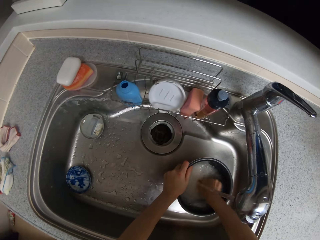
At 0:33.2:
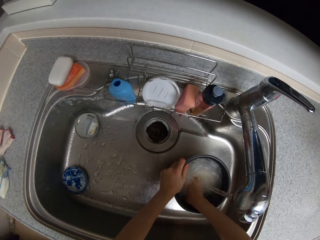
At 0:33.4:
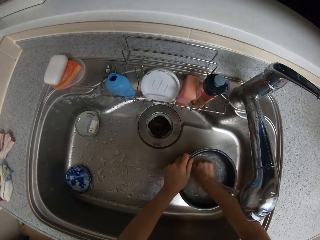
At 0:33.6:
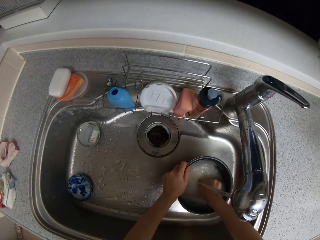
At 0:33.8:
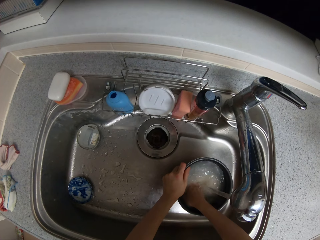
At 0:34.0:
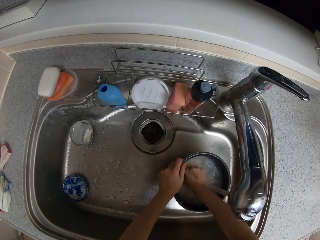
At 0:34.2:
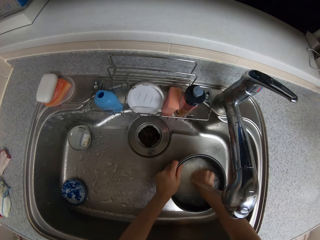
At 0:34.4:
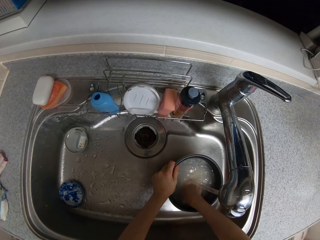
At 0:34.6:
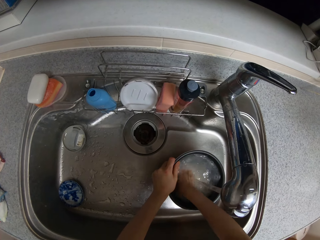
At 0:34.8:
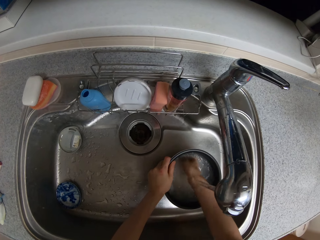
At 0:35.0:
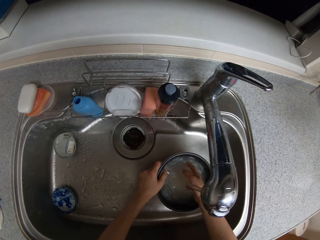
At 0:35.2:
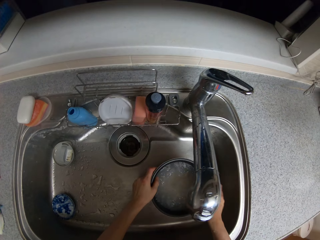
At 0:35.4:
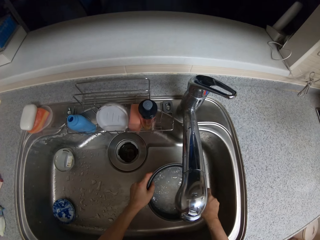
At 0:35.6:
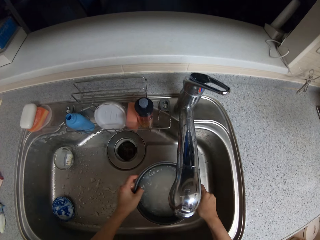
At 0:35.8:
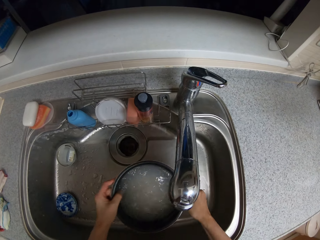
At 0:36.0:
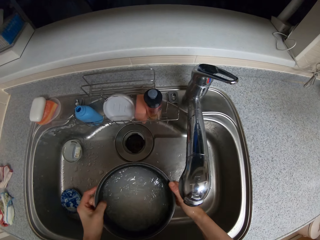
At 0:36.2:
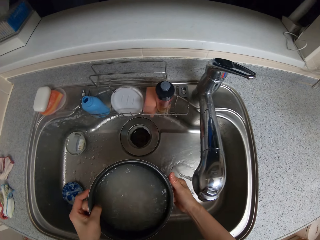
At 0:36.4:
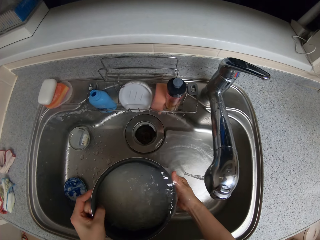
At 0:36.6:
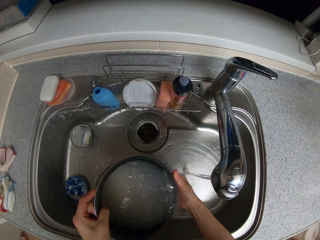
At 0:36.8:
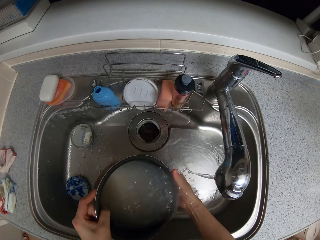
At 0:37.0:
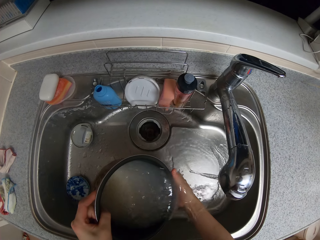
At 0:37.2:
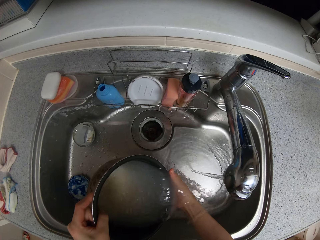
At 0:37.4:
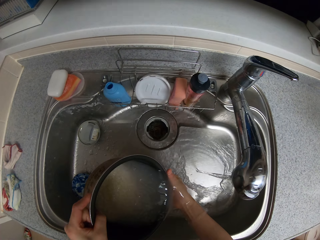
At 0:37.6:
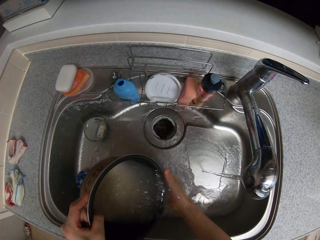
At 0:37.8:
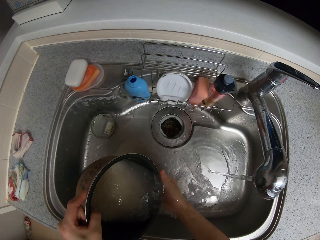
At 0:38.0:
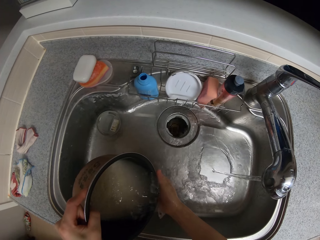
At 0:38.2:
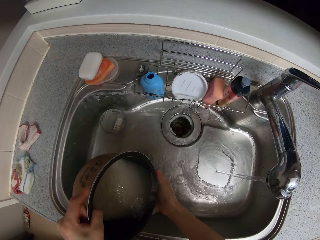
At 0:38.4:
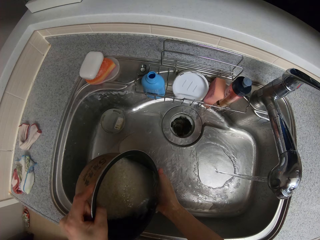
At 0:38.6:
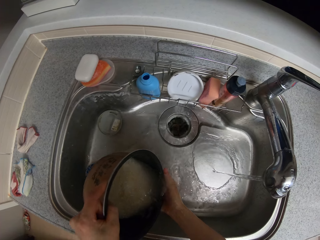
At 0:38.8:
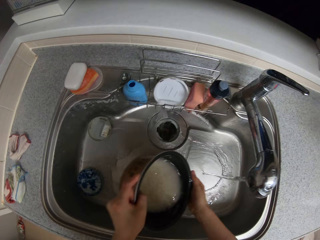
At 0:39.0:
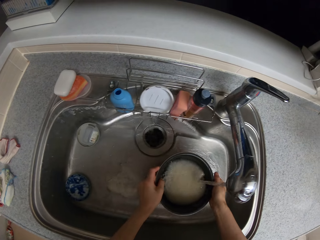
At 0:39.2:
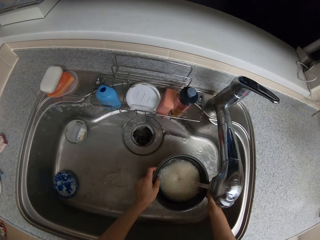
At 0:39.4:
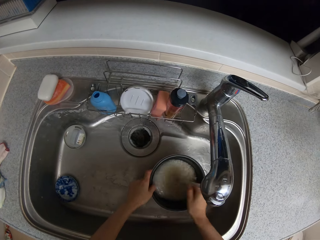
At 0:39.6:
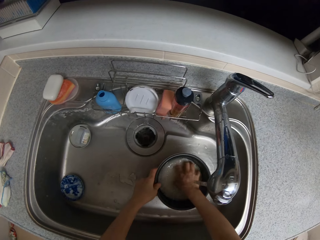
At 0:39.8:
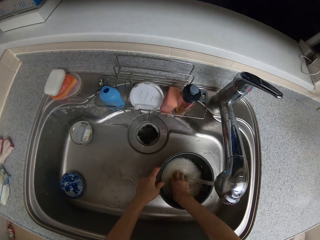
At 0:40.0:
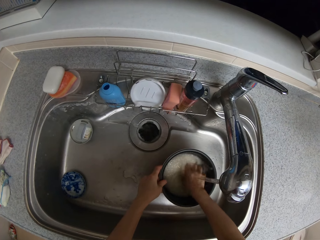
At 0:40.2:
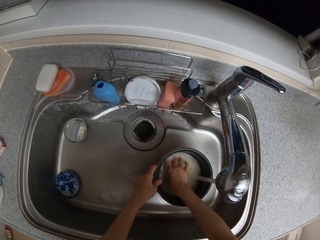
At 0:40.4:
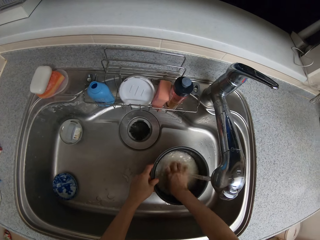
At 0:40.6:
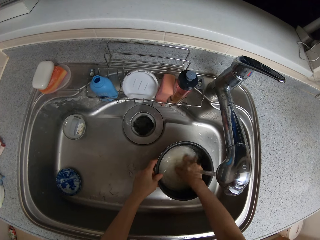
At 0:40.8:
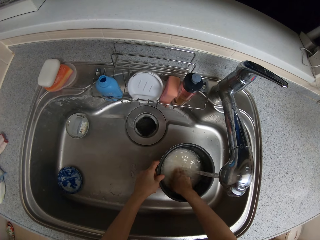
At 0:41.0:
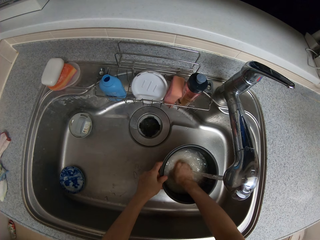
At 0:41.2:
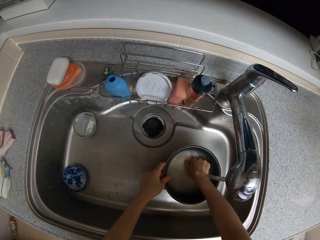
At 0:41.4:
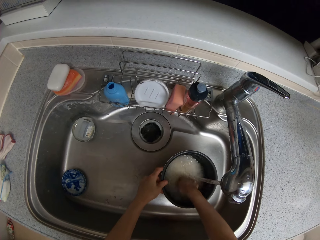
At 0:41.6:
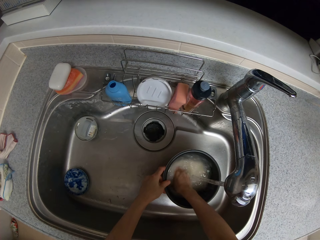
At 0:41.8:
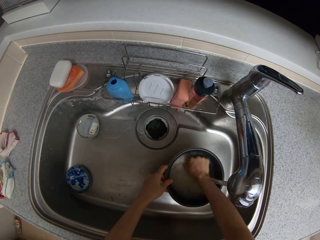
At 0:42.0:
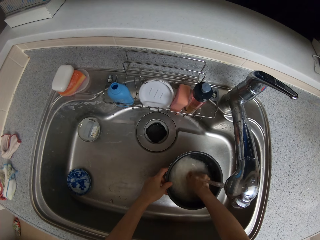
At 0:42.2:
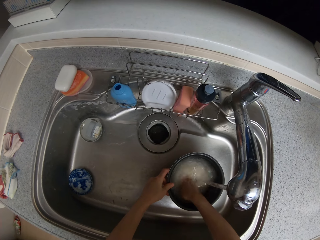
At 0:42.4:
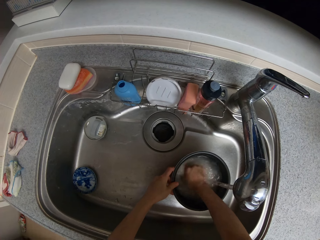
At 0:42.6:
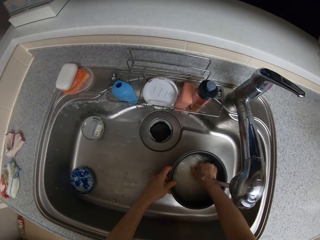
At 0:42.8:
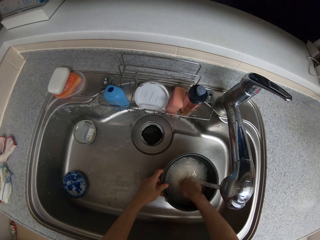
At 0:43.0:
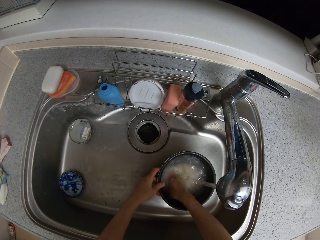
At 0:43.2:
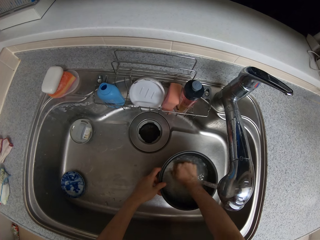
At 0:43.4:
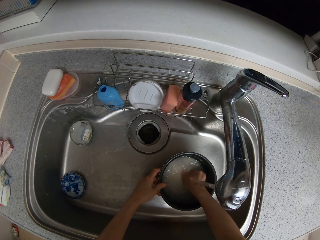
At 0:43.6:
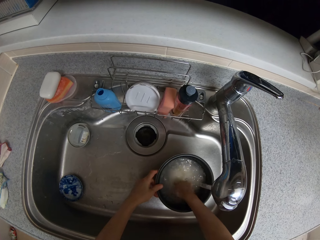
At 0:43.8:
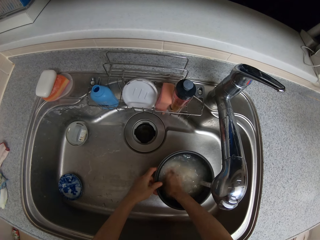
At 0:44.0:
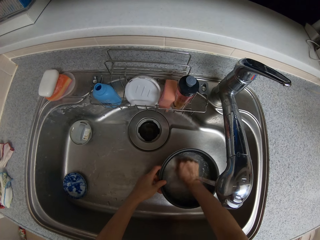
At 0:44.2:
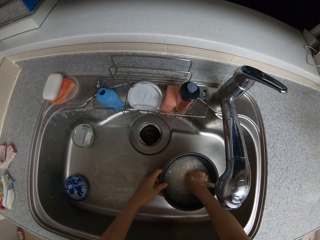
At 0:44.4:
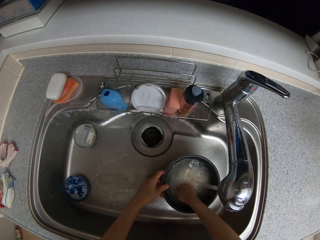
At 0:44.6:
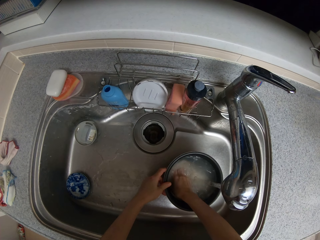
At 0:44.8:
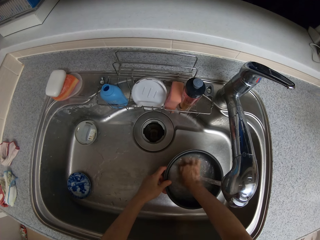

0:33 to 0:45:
The camera wearer picks up the bowl of rice with both hands. They pour water from the bowl of rice into a sink using both hands. They drop the bowl of rice in the sink using both hands. They wash the rice in the bowl using their right hand.

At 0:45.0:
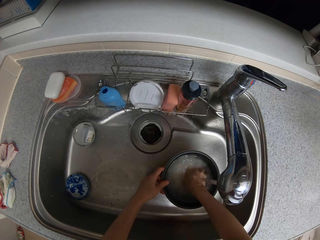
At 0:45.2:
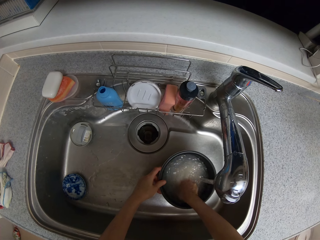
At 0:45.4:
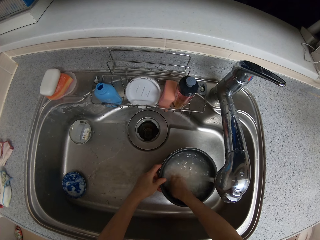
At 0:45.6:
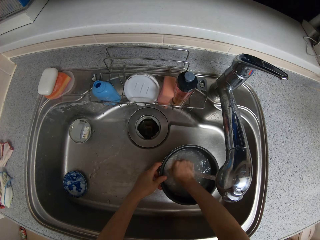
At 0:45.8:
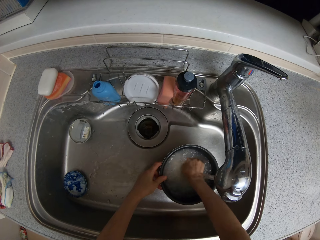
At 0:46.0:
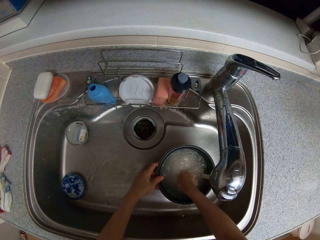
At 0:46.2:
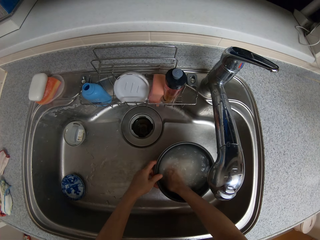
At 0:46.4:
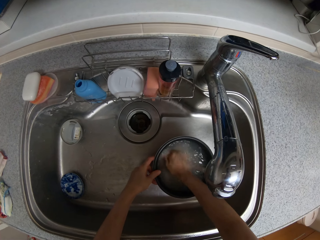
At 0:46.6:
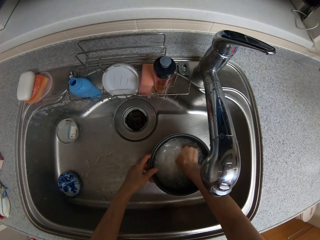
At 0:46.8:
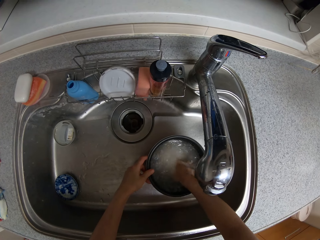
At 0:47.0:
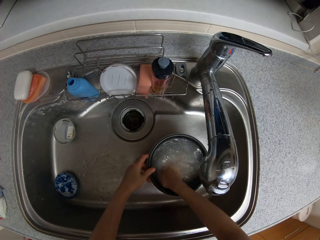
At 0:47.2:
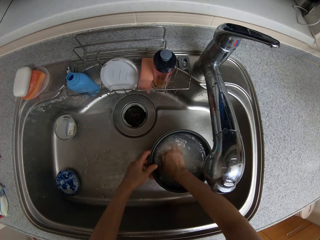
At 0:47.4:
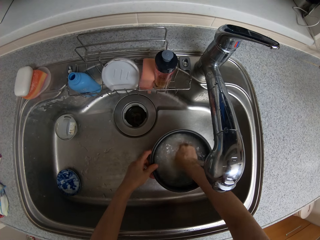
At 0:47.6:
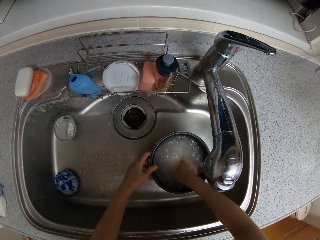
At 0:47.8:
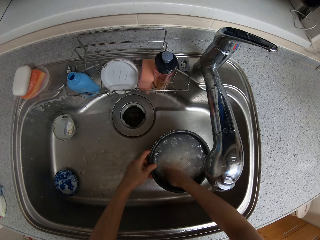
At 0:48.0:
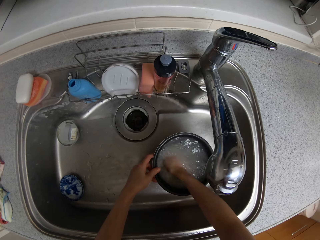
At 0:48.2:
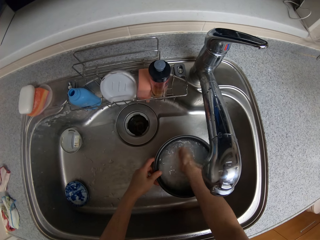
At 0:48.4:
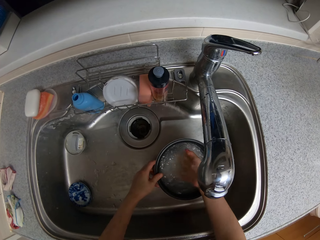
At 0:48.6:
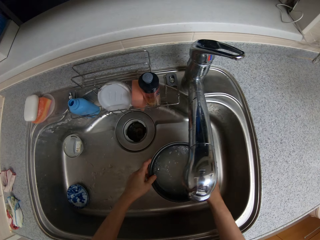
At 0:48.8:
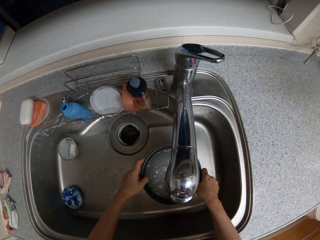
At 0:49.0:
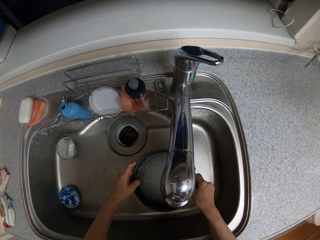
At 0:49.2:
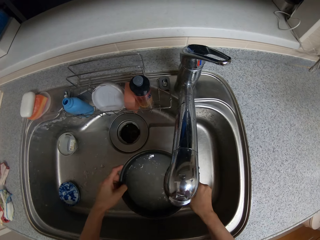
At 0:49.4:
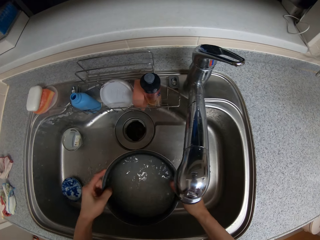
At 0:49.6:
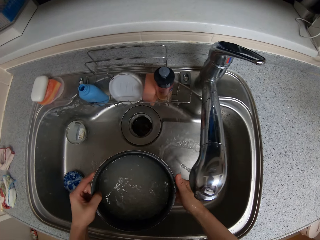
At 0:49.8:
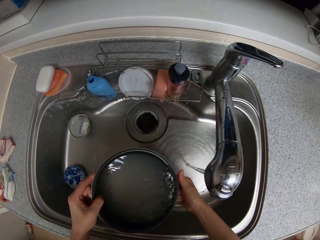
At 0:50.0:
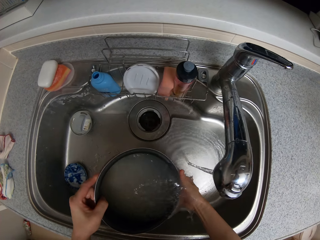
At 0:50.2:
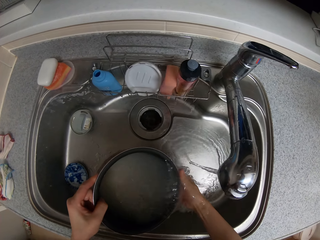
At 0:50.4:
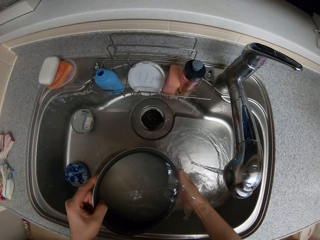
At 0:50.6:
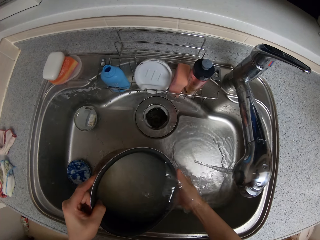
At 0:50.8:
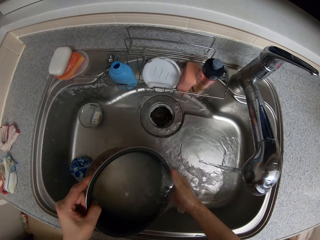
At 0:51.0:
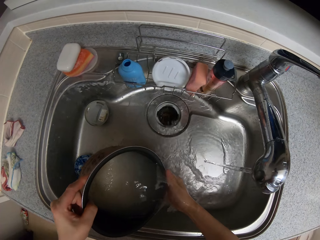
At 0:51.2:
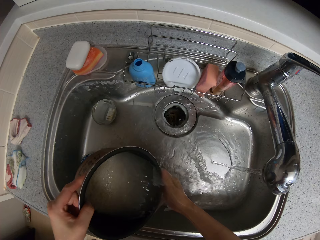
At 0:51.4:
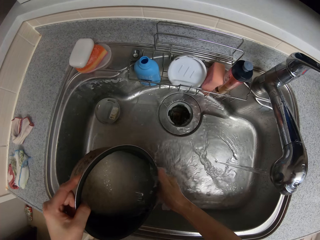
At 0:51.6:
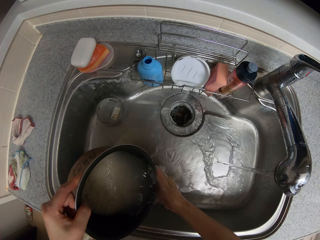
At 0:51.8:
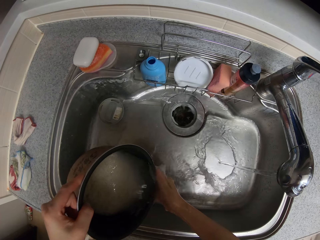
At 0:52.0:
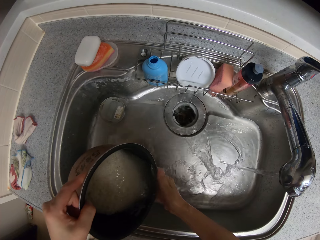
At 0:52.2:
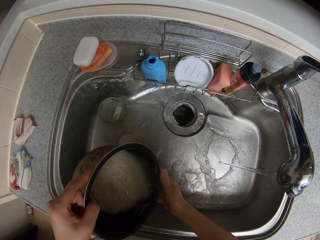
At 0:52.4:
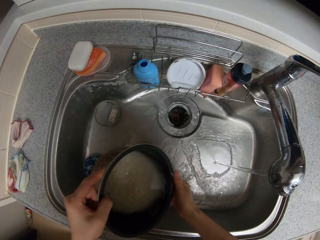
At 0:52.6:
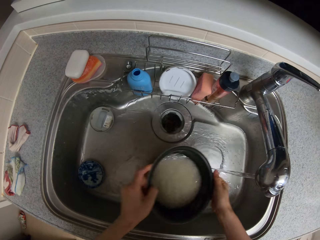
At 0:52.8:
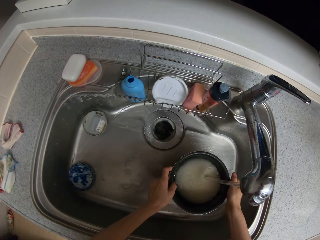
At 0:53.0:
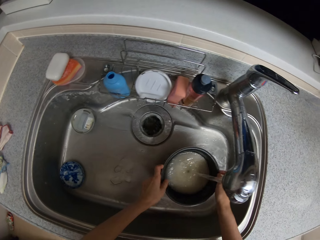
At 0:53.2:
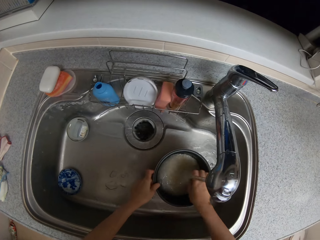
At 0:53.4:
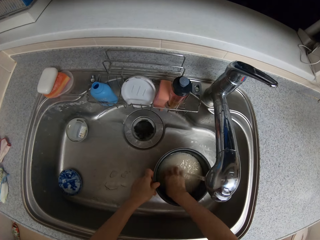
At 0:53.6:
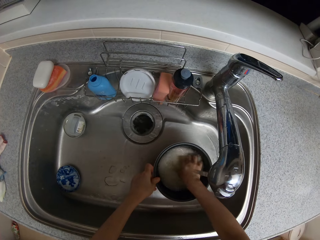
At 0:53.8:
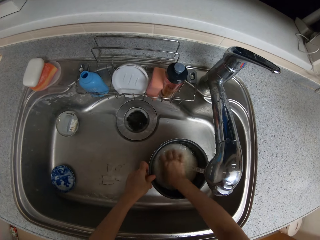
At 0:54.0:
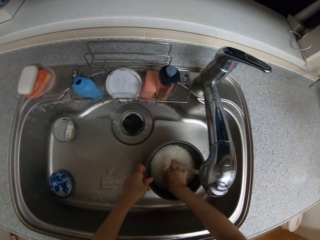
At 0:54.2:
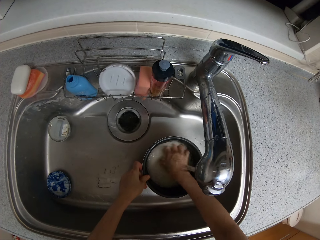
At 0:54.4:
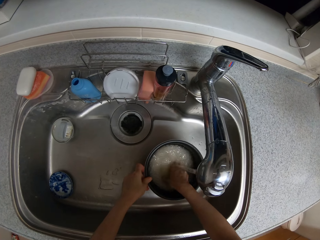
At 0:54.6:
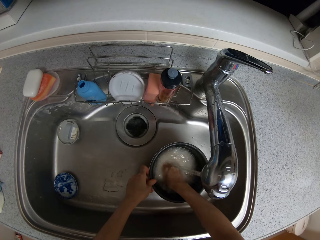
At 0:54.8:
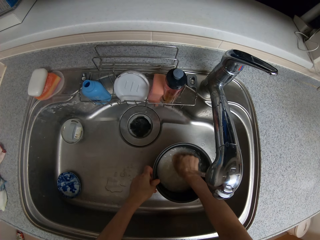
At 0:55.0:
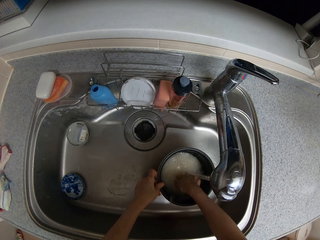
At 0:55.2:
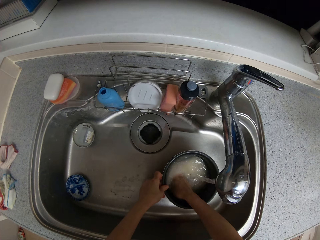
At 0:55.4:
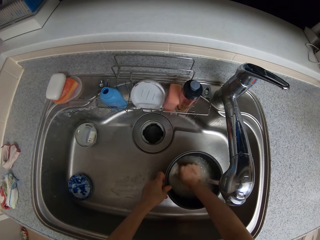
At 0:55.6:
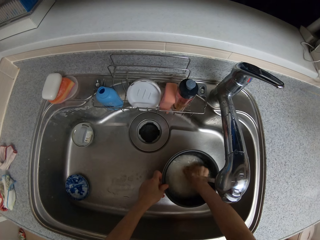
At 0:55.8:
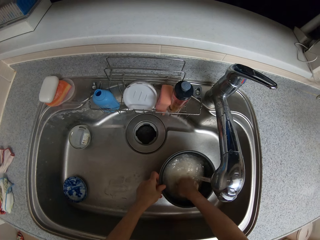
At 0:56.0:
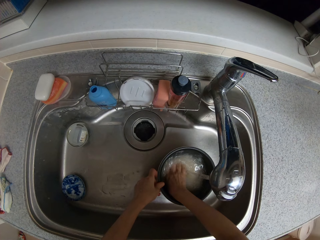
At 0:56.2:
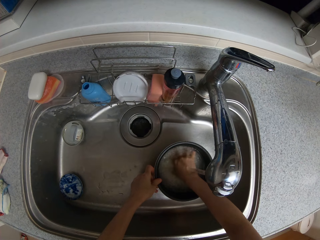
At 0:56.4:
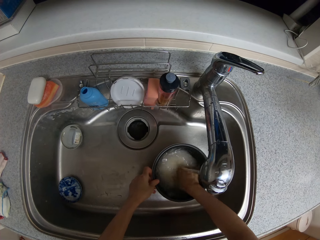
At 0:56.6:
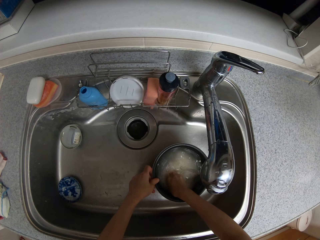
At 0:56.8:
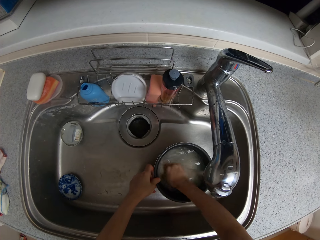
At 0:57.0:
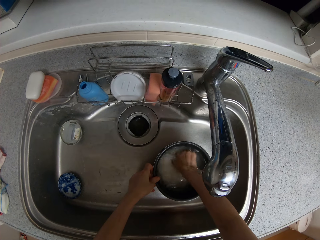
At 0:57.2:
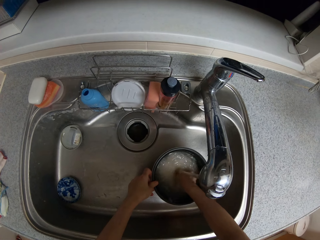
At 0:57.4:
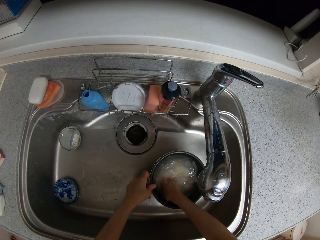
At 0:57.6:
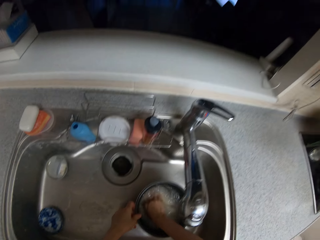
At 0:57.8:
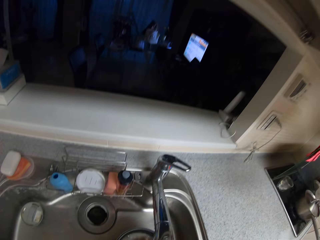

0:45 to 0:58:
The camera wearer picks up the bowl of rice with both hands. They pour water from the bowl of rice into a sink using both hands. They drop the bowl of rice in the sink using both hands. They wash the rice in the bowl using their right hand.
